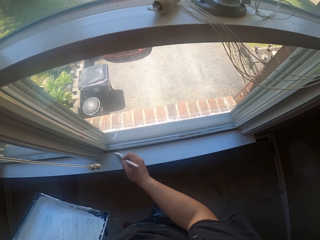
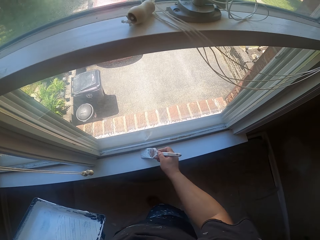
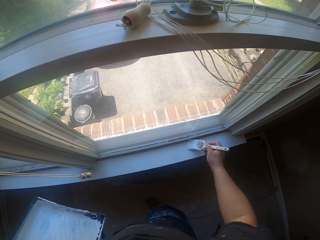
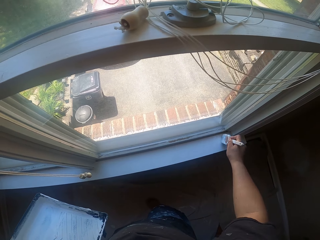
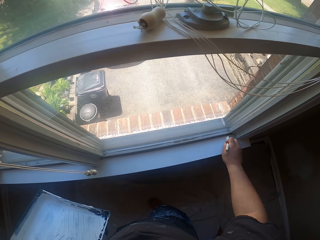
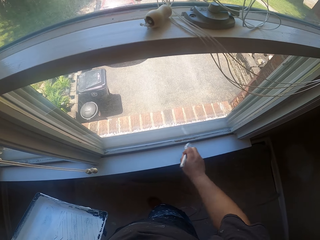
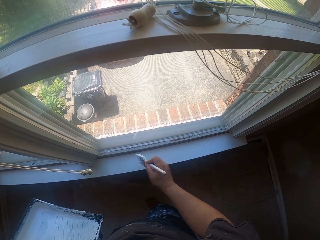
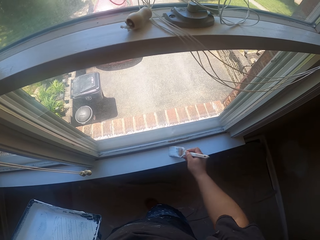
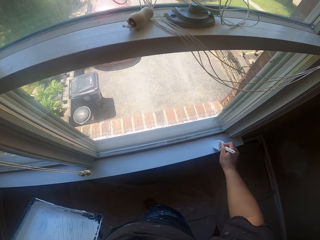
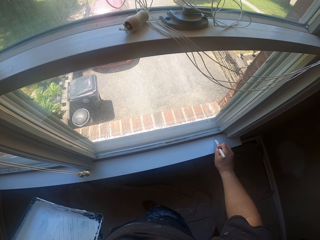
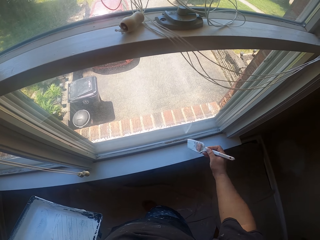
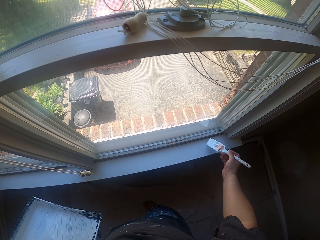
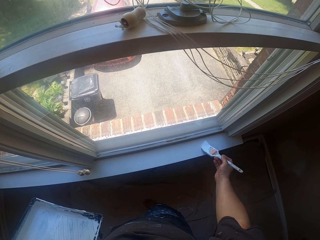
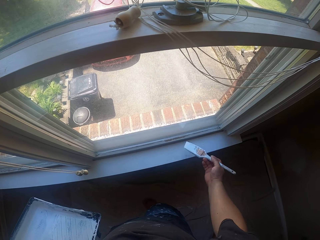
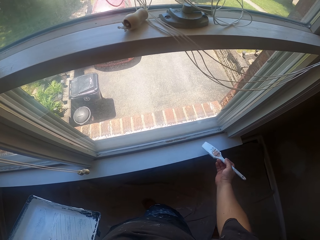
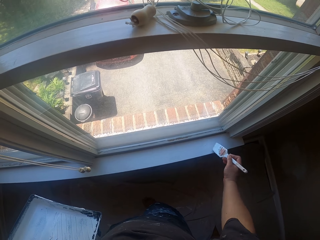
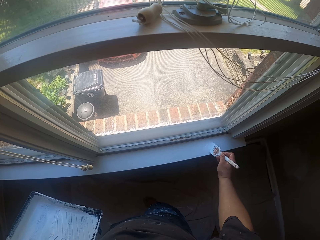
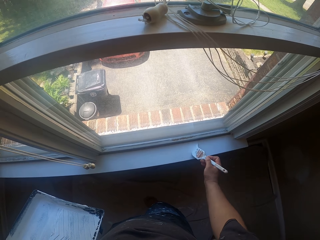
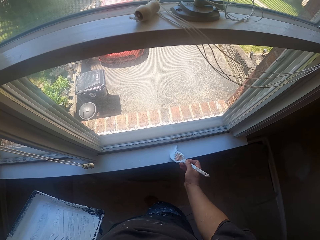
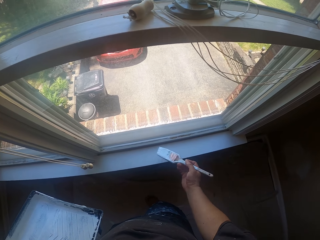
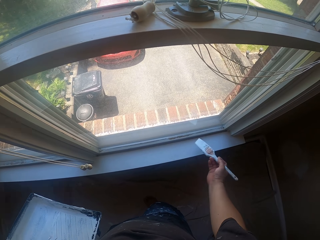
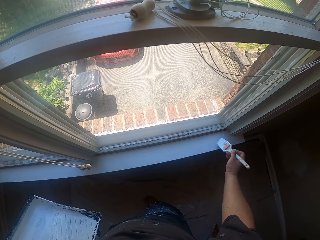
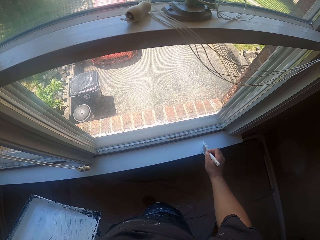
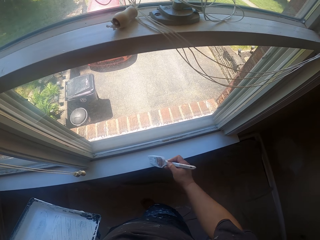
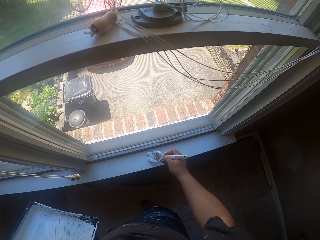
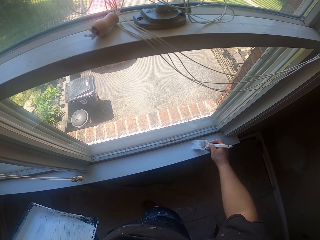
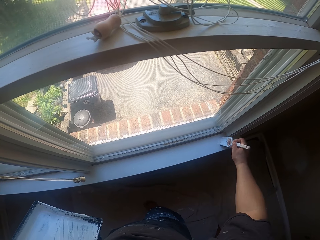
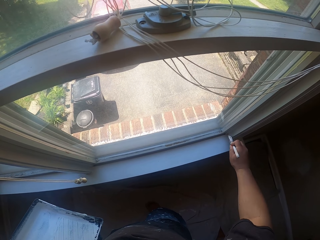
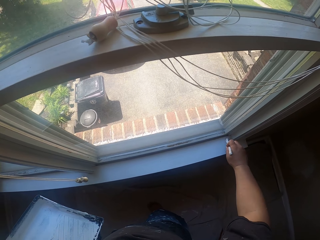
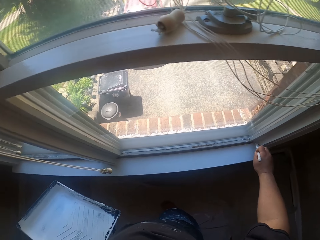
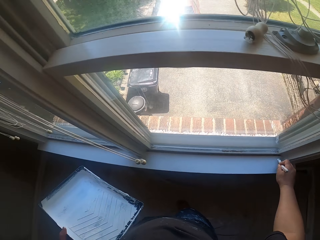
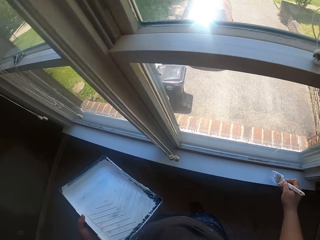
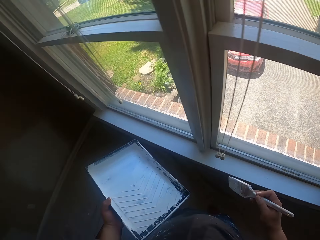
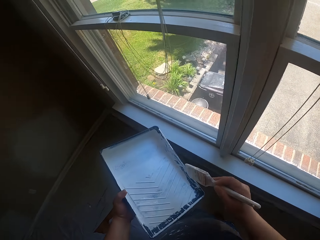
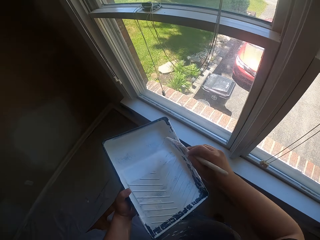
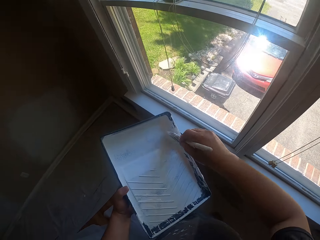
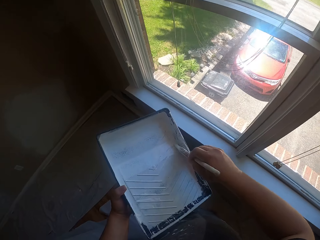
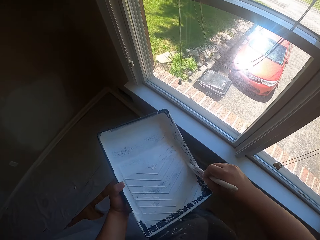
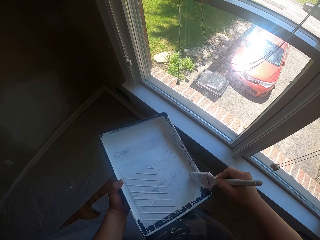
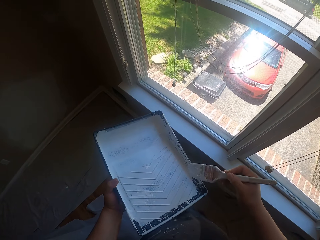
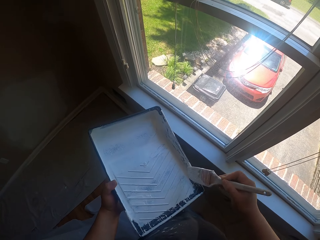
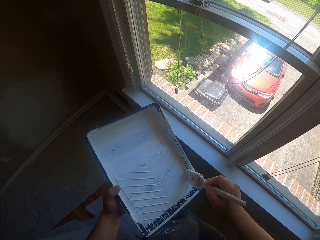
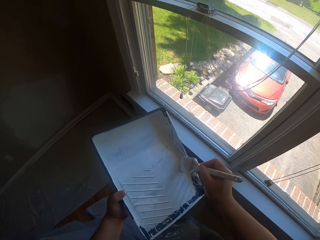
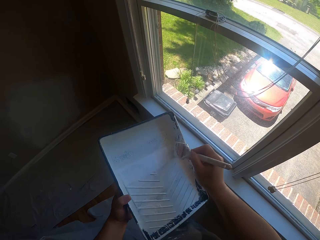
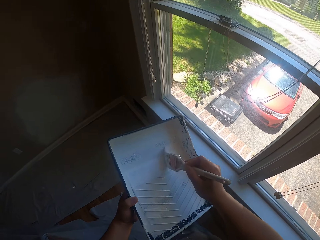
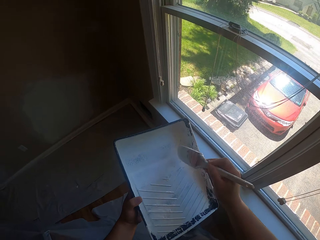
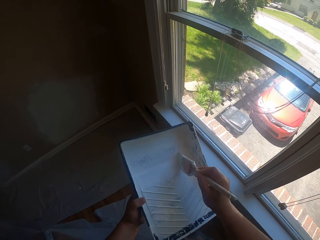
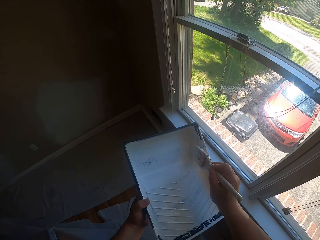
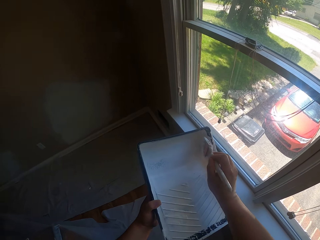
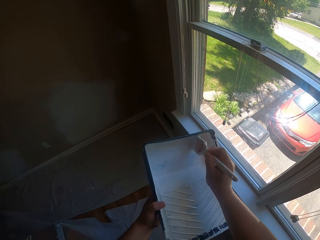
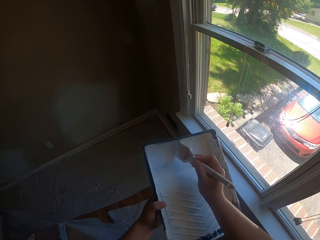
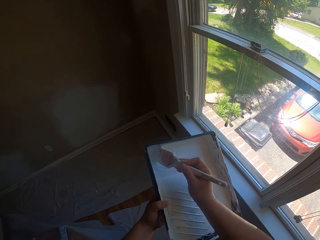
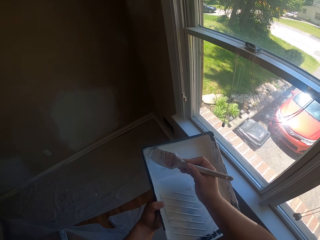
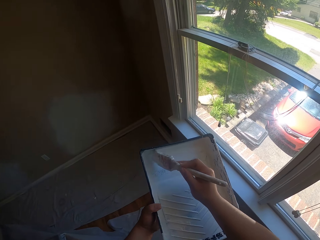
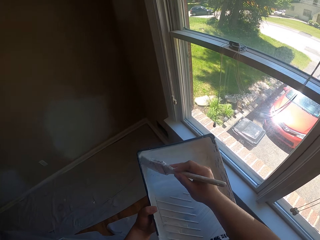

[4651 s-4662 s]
The camera wearer scoops the paint in a pan with the paint brush.

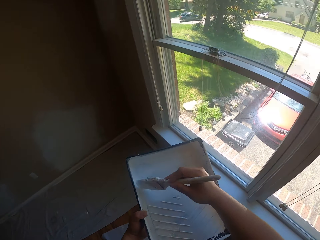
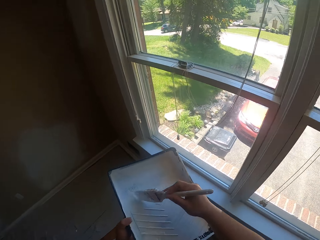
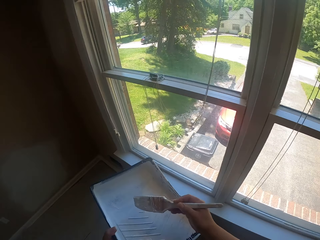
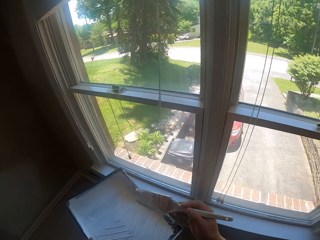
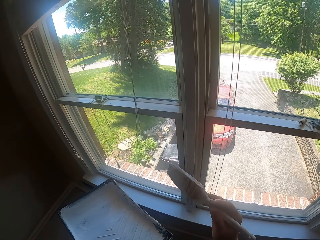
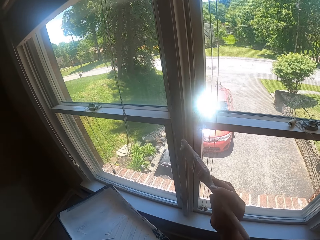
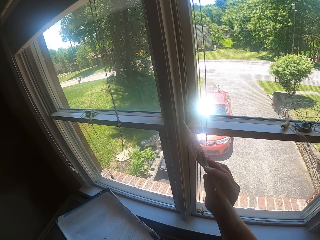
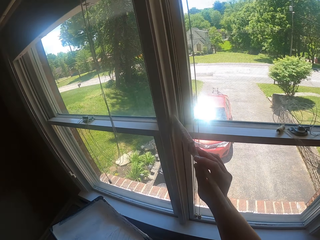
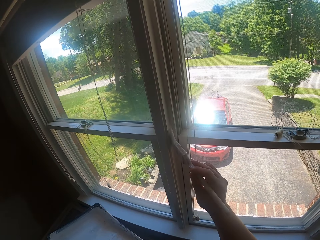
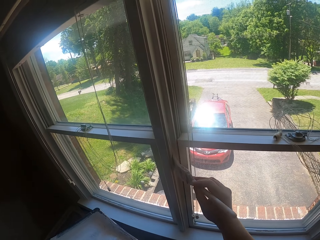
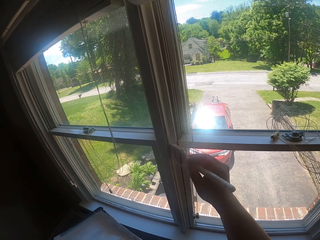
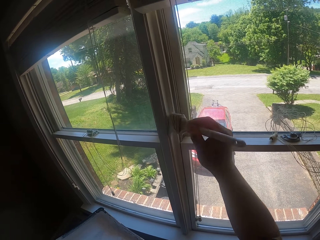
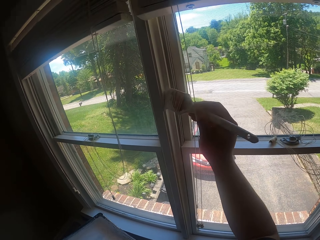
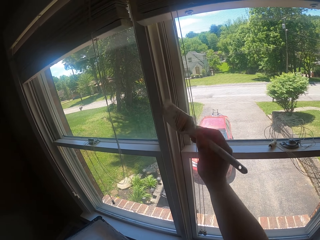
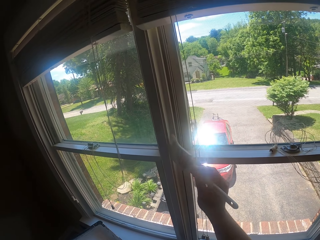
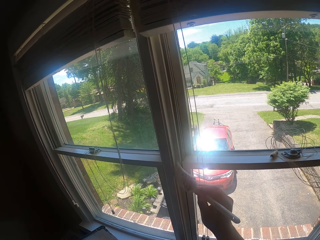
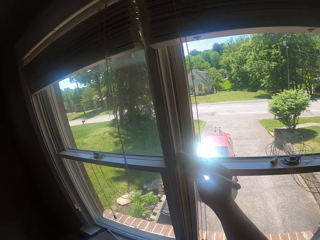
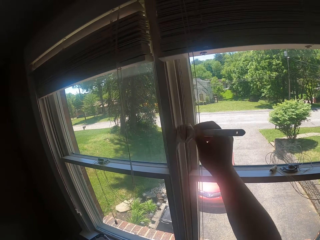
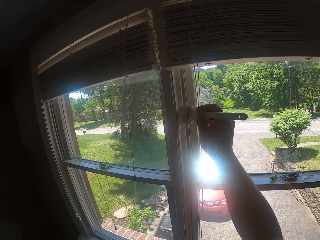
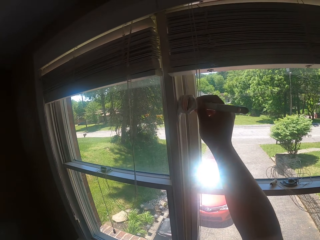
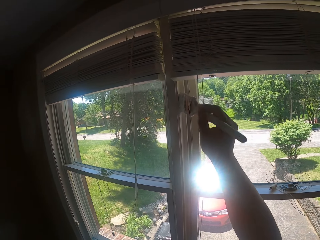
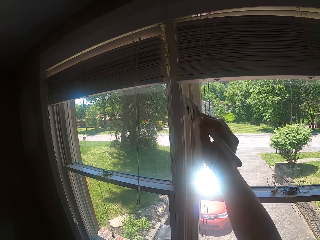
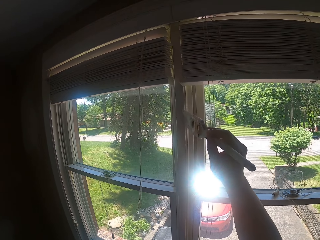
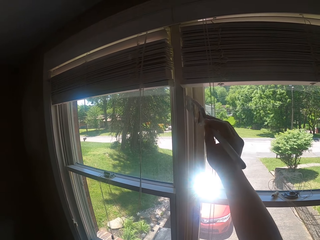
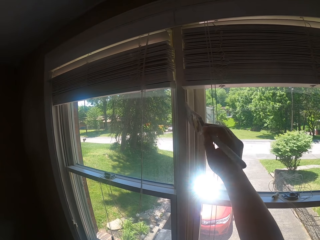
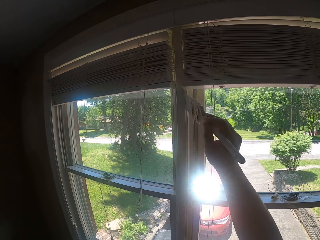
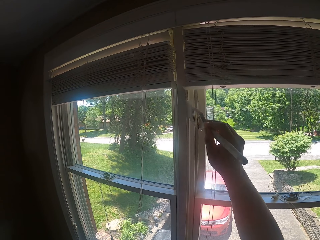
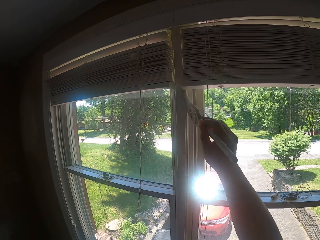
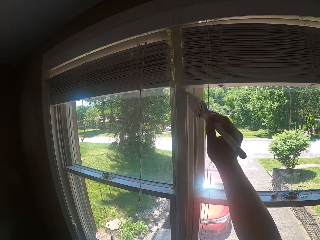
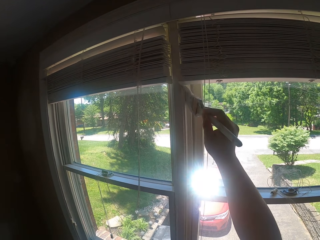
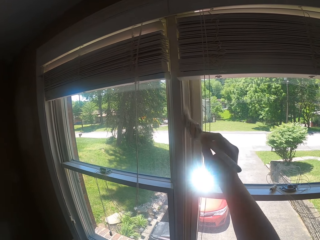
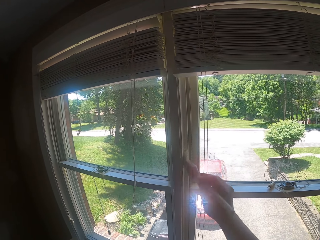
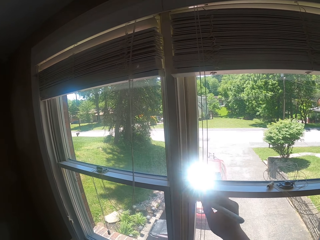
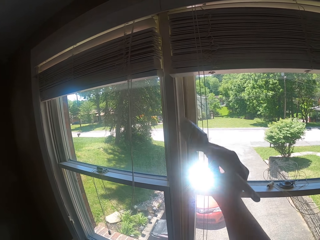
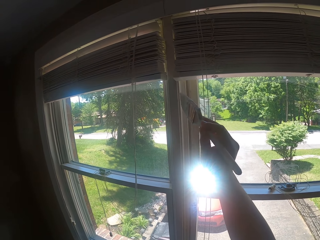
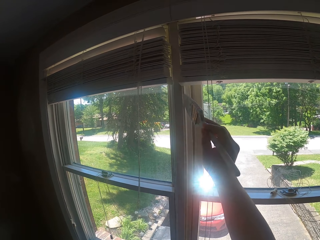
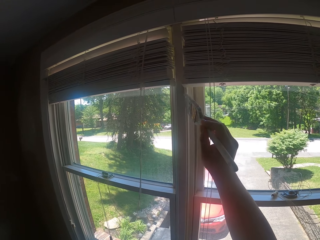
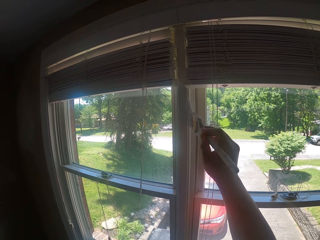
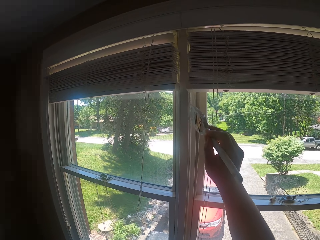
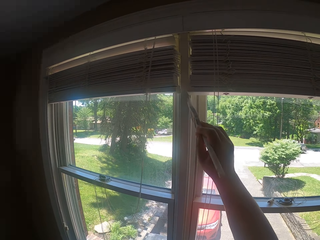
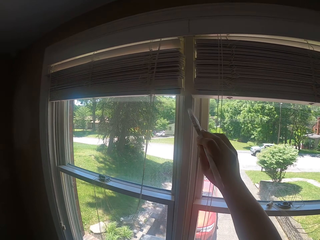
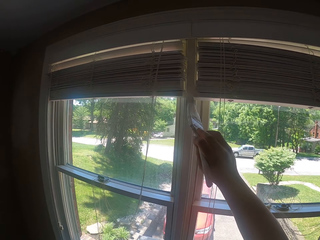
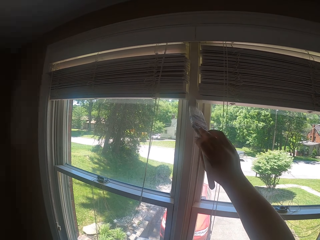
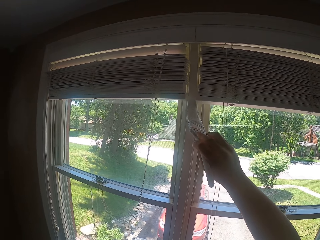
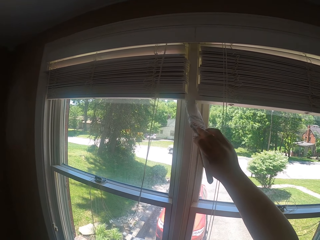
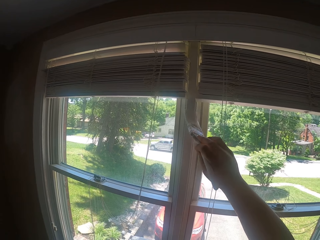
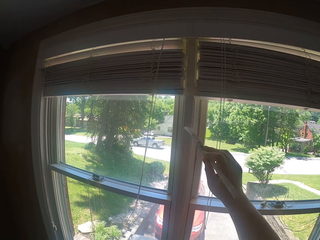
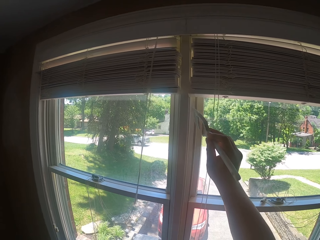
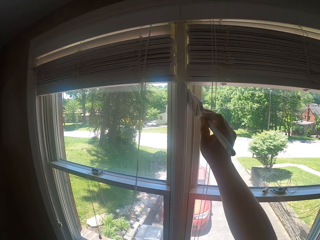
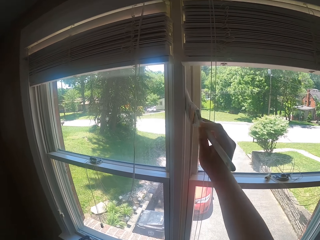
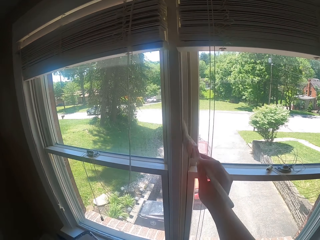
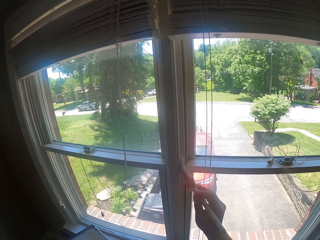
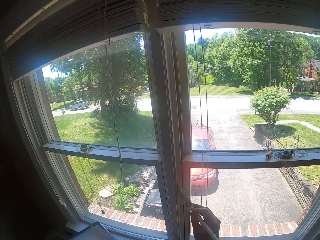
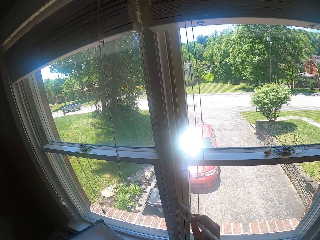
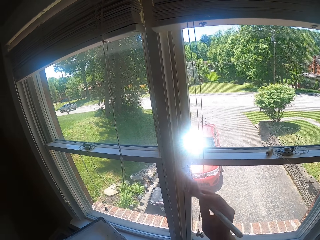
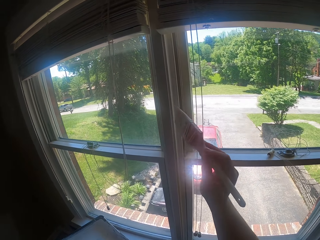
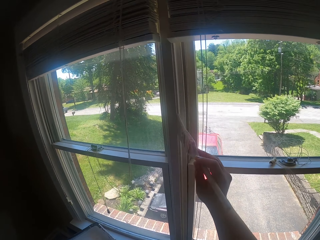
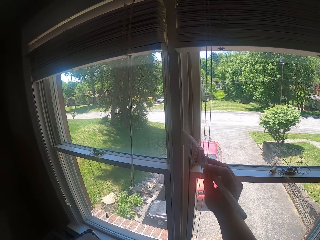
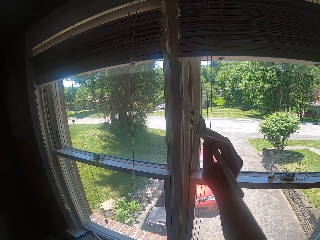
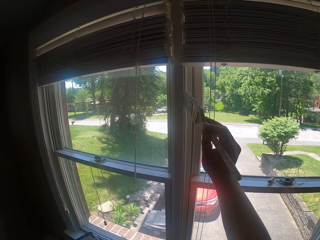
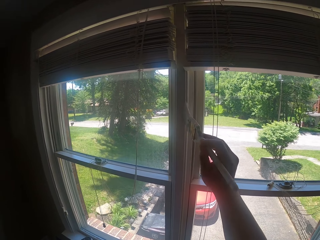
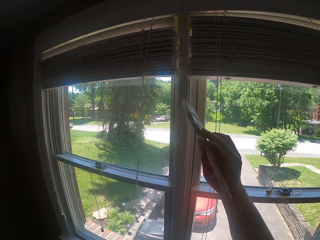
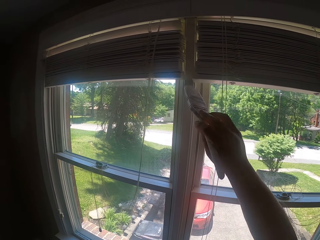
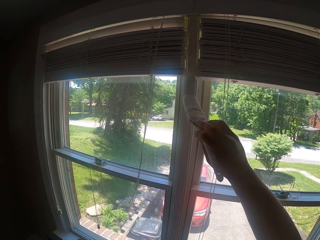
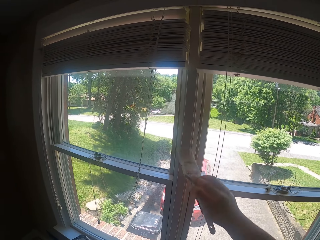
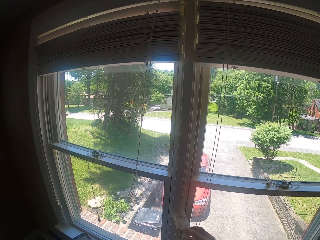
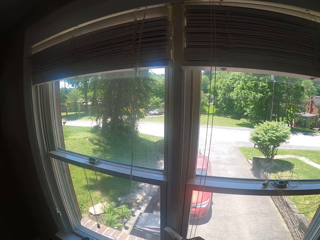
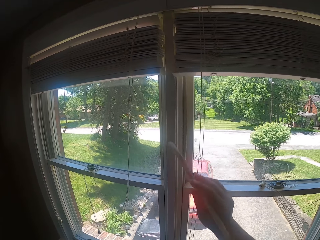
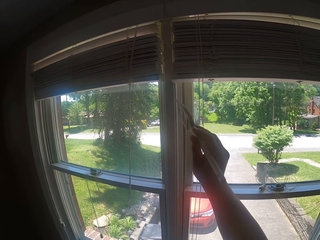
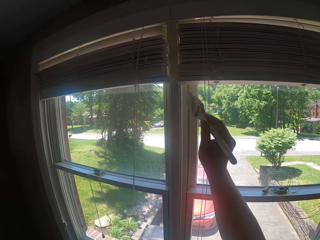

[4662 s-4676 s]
The camera wearer paints the window with the paint brush.
